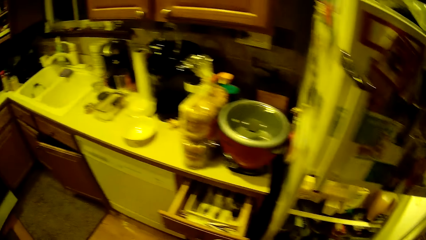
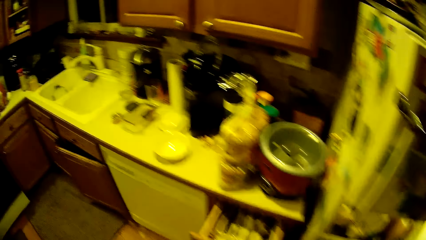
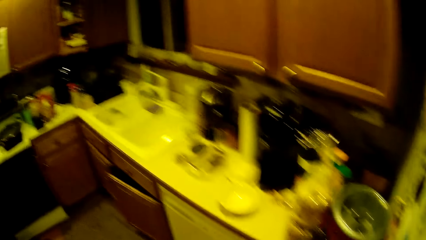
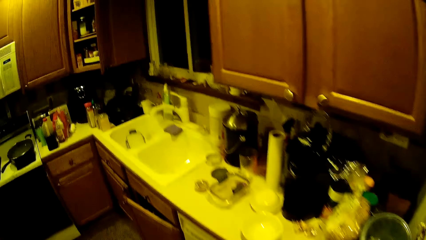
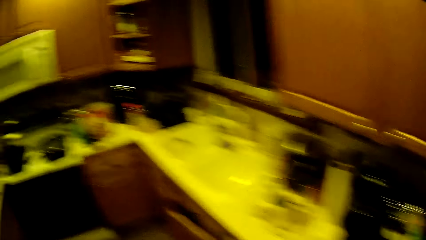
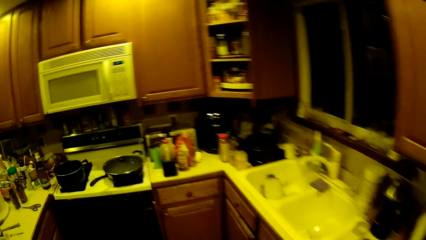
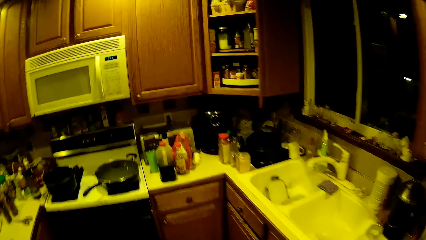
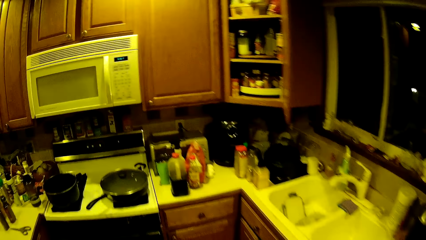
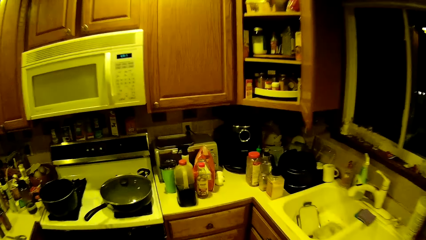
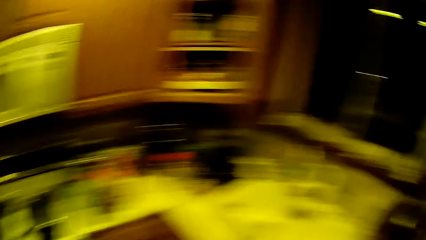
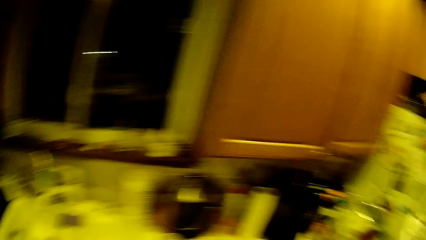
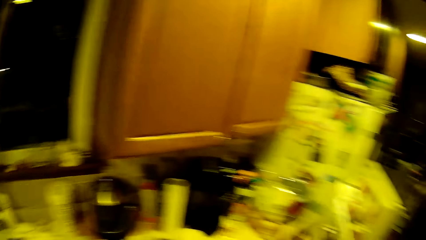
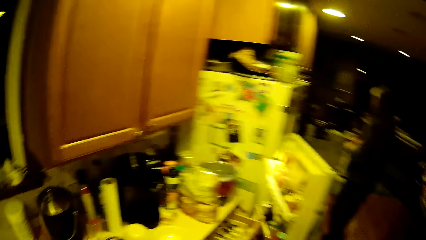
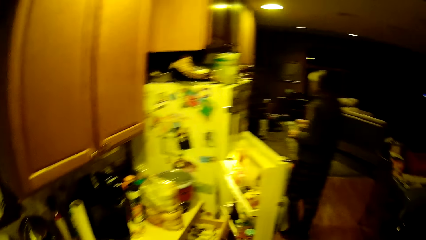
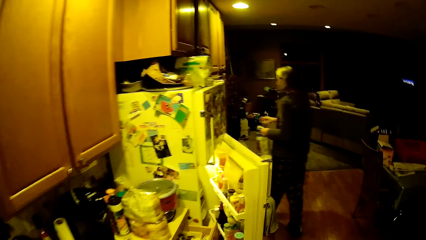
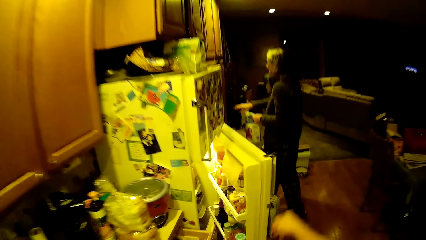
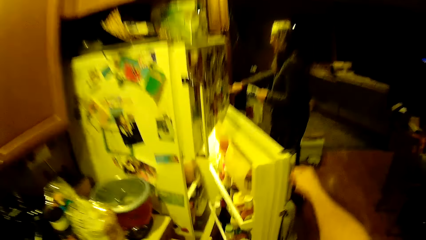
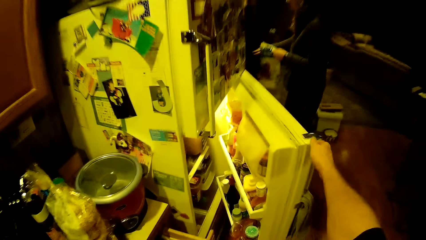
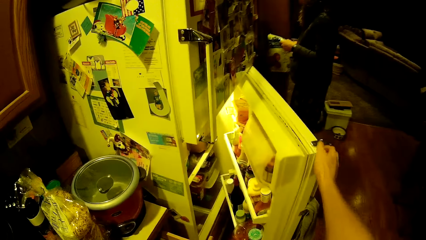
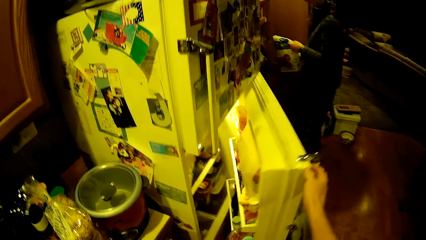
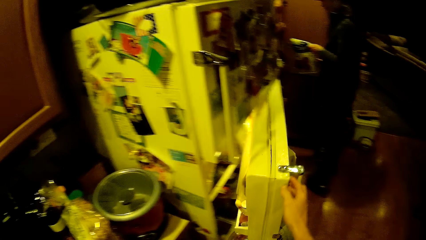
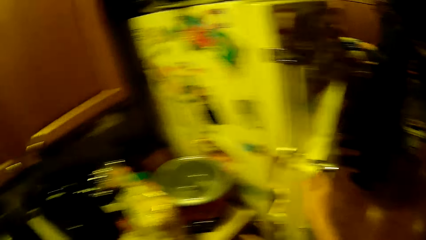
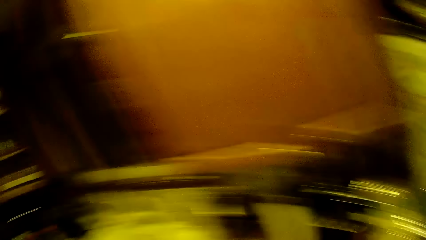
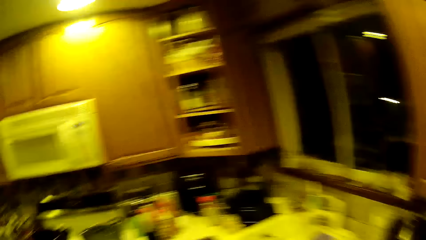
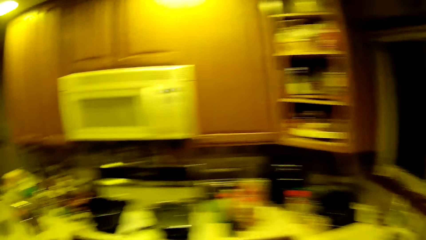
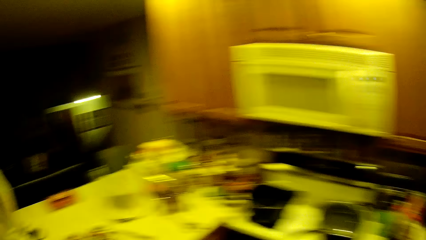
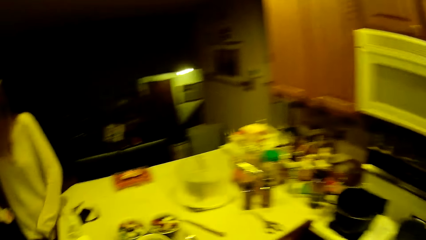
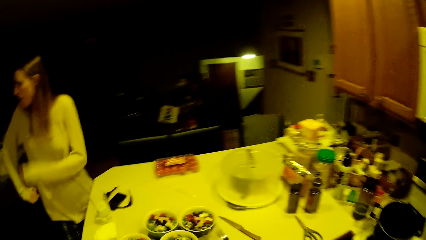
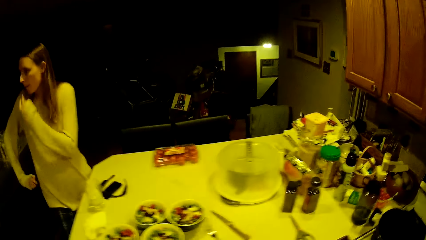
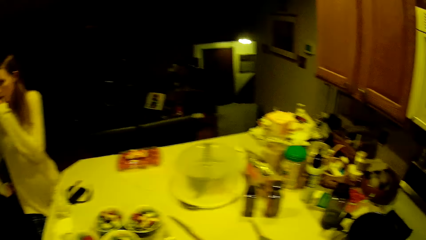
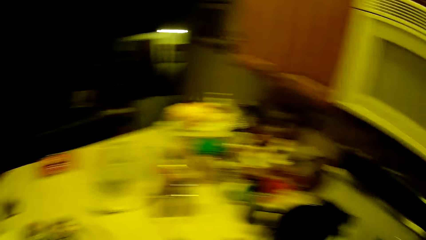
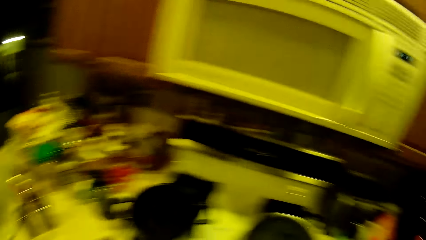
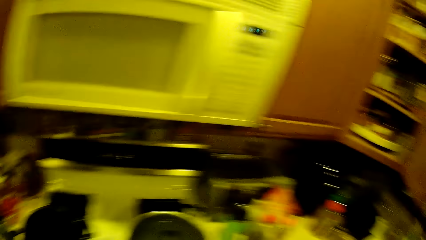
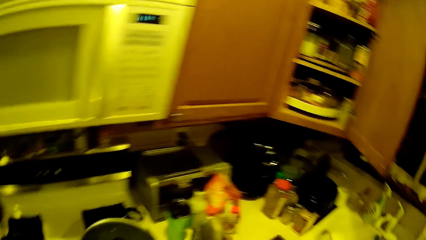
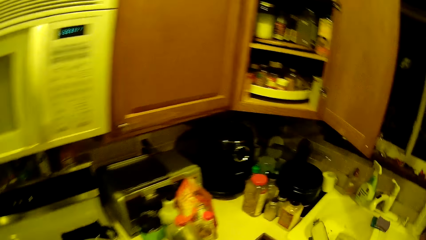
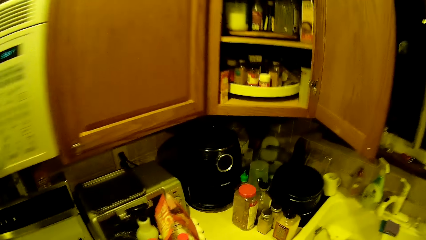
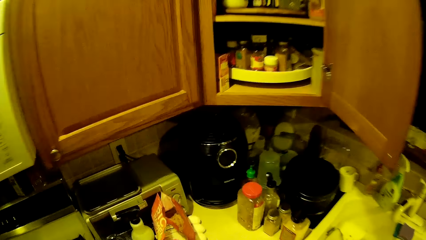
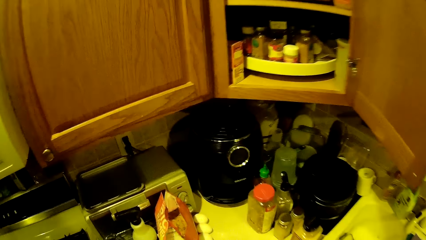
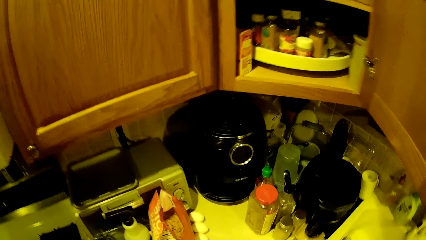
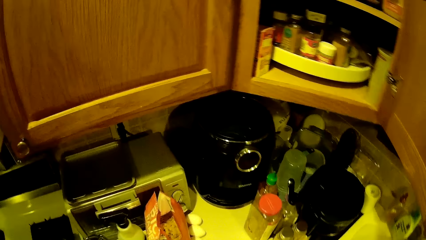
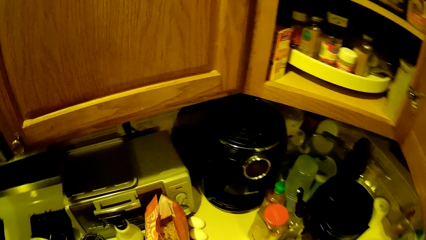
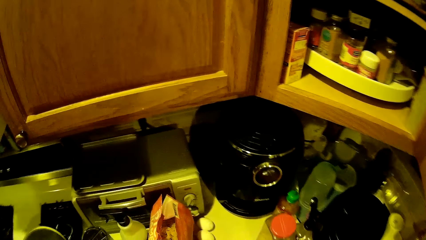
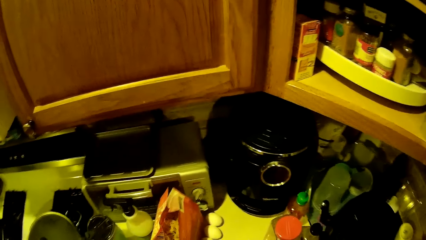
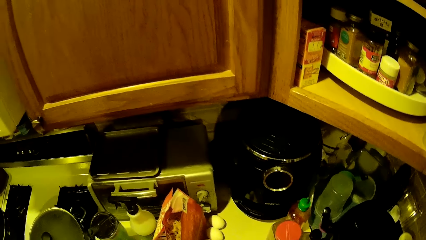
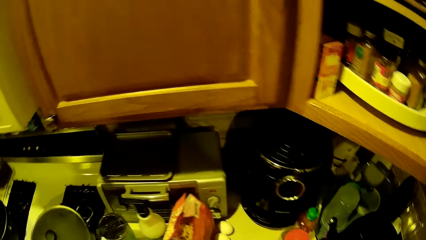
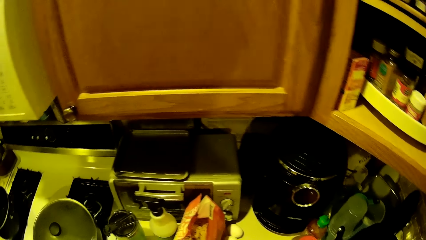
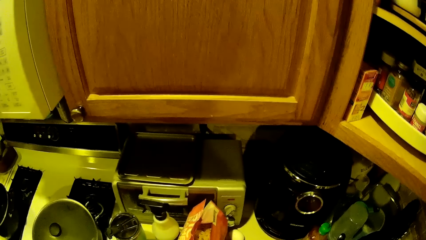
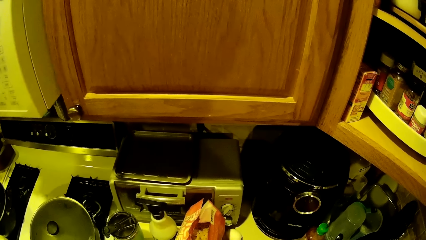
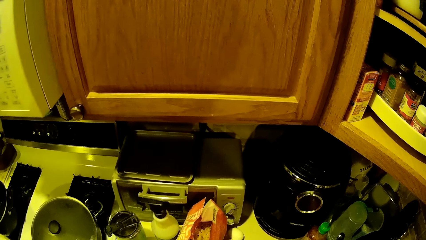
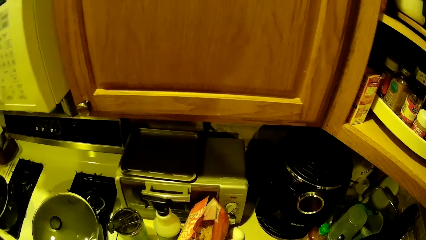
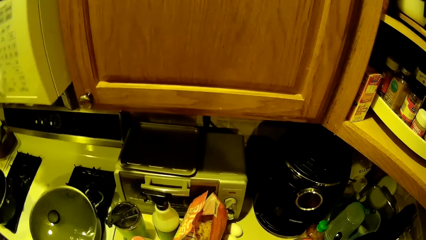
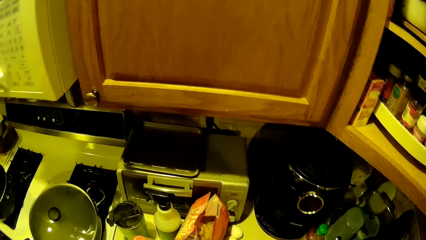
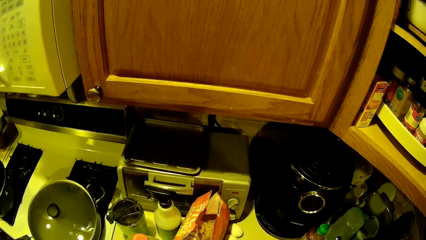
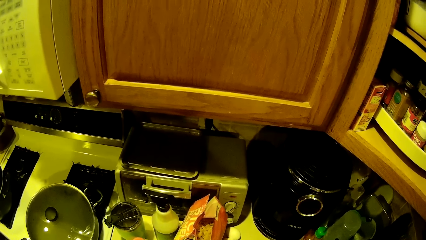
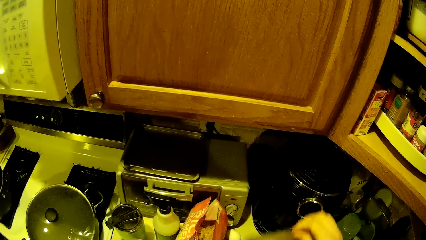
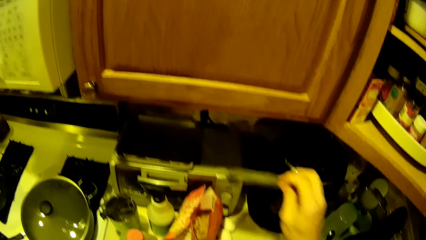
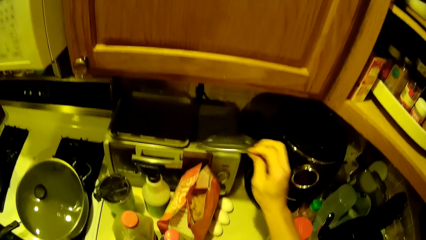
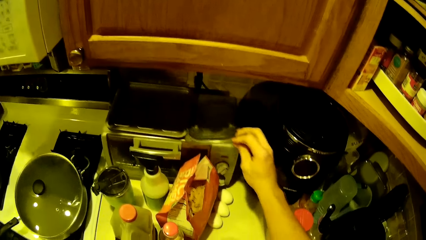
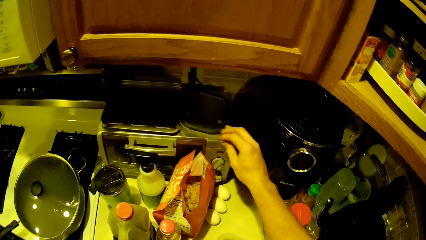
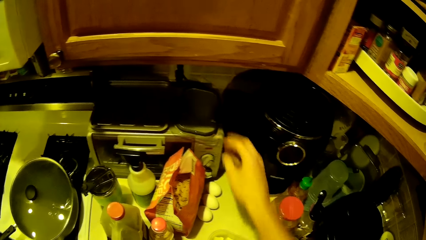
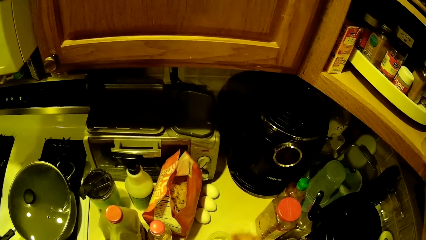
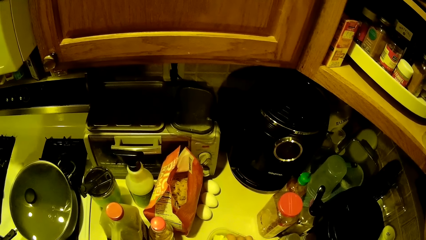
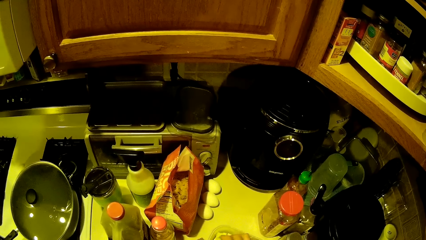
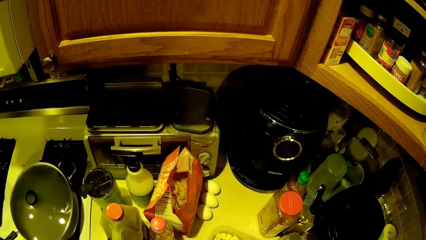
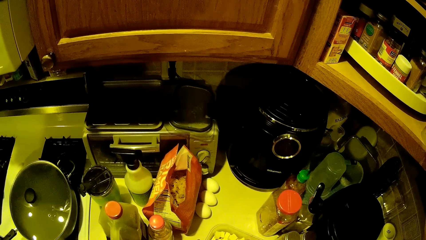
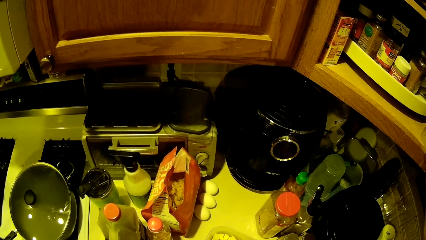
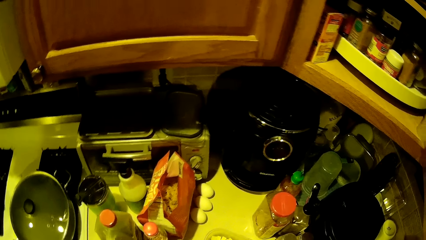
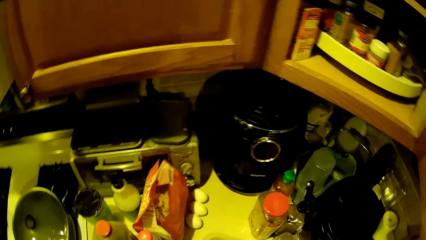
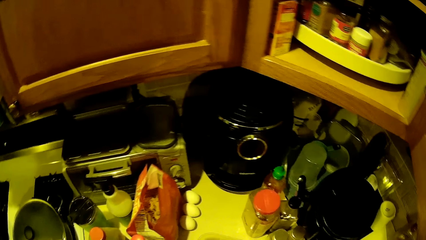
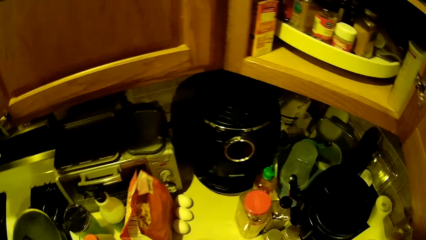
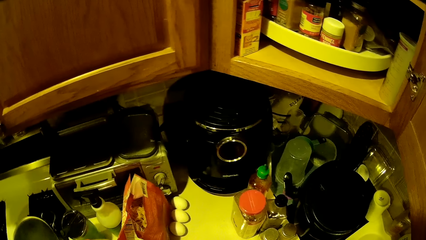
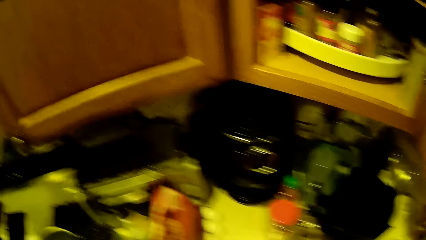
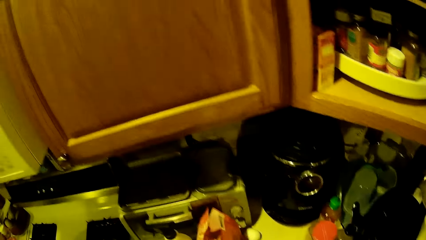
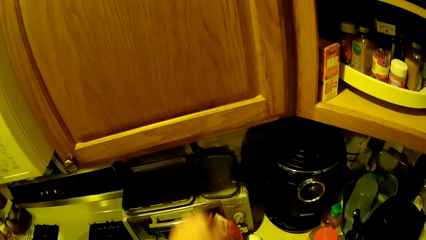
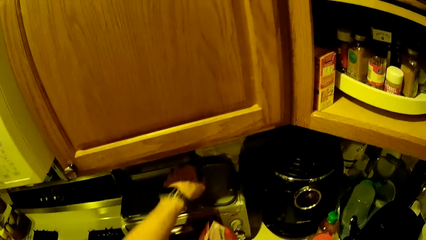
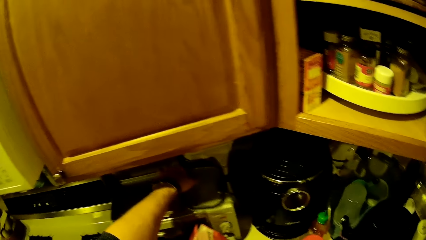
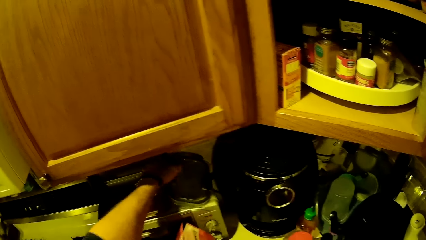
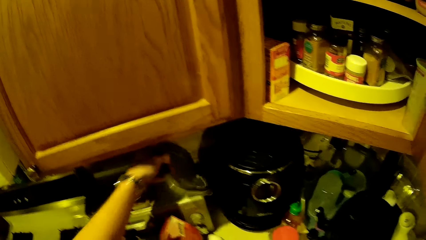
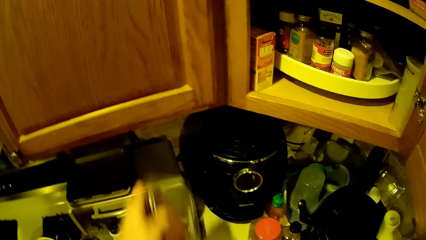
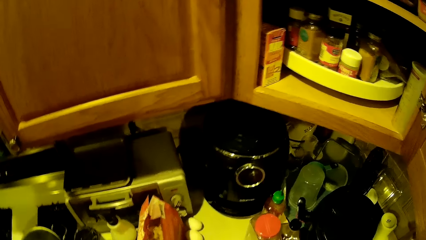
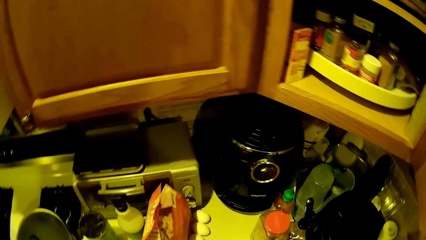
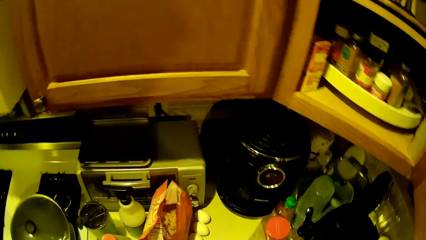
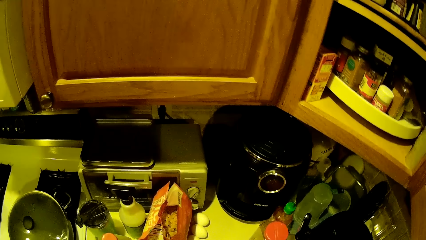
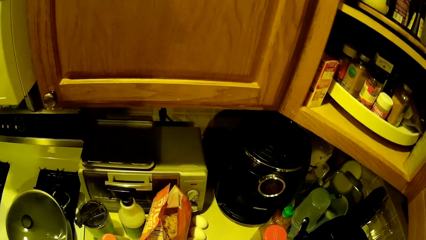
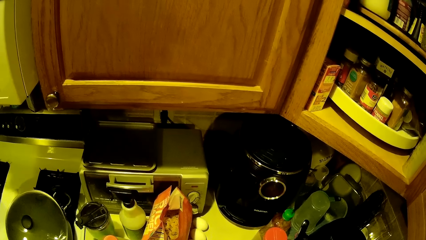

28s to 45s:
The camera wearer walks towards the kitchen worktop. A man walks towards a door. The camera wearer walks towards the refrigerator. The man opens the door with his right hand. The camera wearer closes the refrigerator with his right hand. He walks towards a woman. The woman touches her mouth with her left hand. The camera wearer walks towards the kitchen worktop. He opens the container of fries on the kitchen worktop with his right hand. He drops the container of fries cover or lid on the microwave oven with his right hand. He picks the container of fries cover from the top of the microwave oven with his left hand. He puts down the container lid from the microwave.
